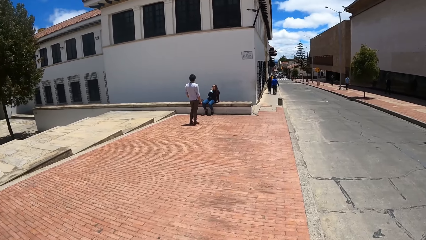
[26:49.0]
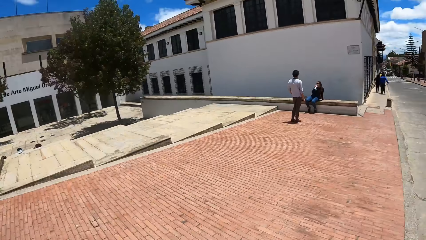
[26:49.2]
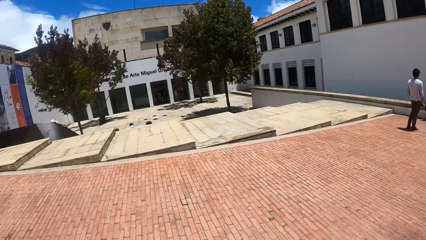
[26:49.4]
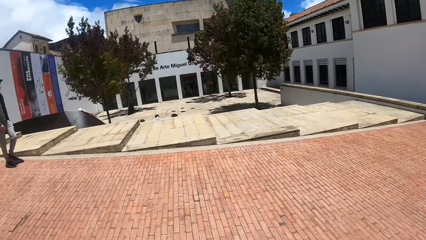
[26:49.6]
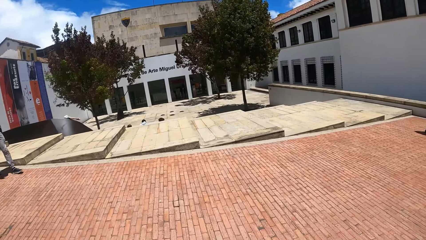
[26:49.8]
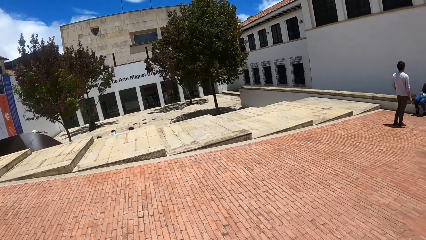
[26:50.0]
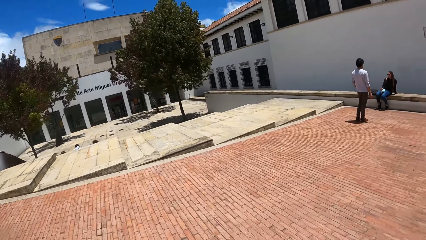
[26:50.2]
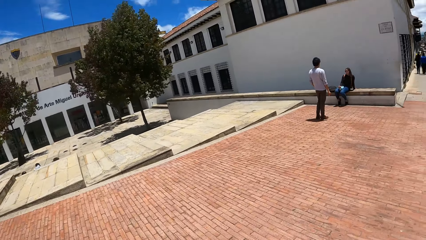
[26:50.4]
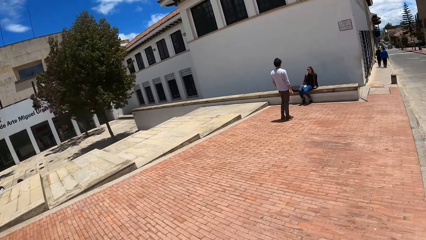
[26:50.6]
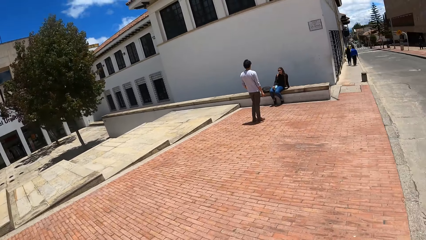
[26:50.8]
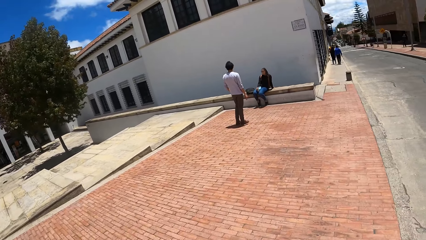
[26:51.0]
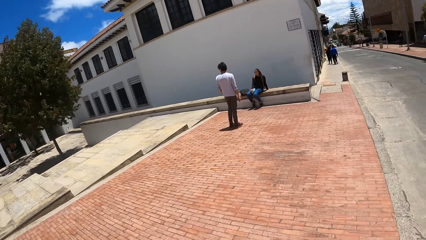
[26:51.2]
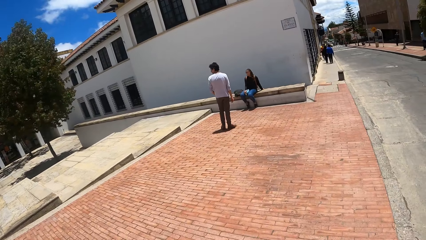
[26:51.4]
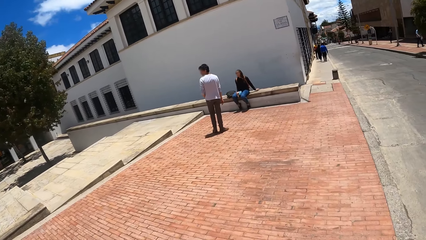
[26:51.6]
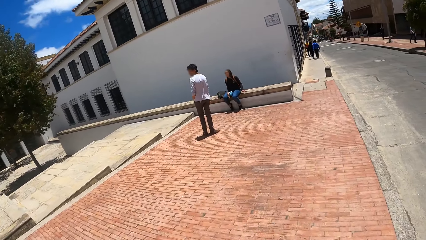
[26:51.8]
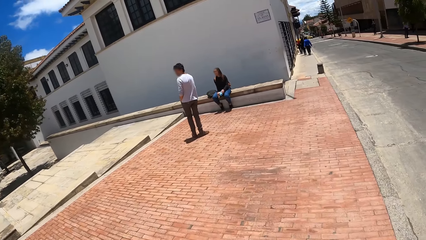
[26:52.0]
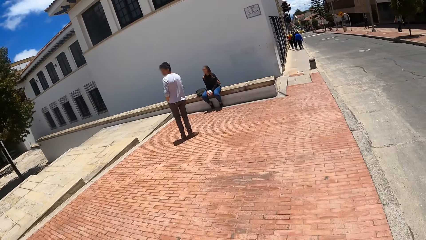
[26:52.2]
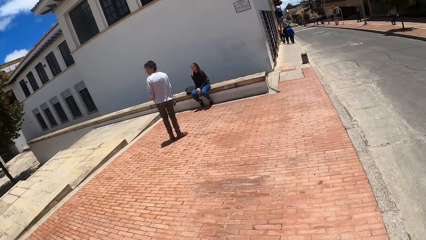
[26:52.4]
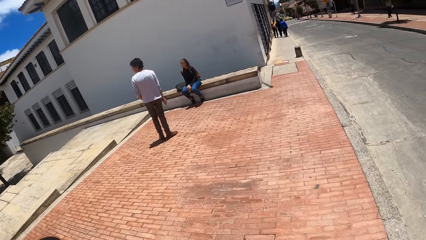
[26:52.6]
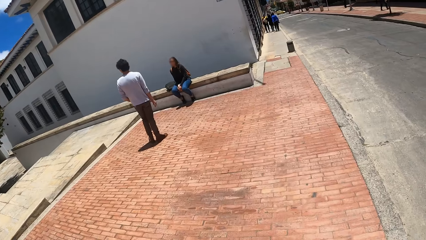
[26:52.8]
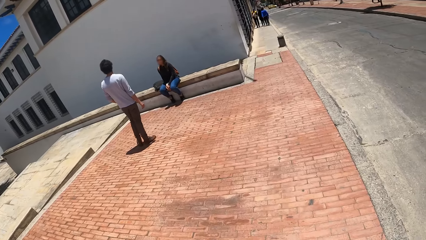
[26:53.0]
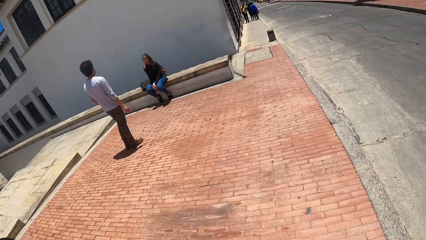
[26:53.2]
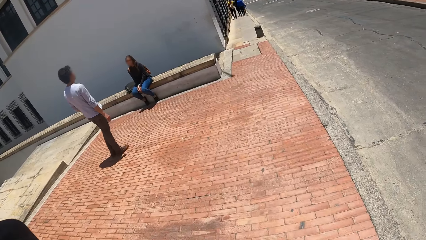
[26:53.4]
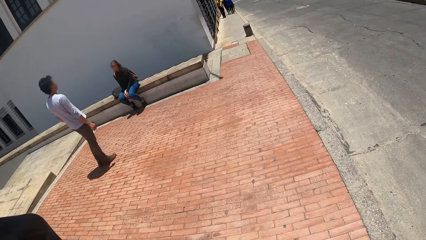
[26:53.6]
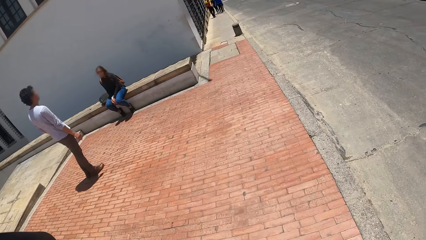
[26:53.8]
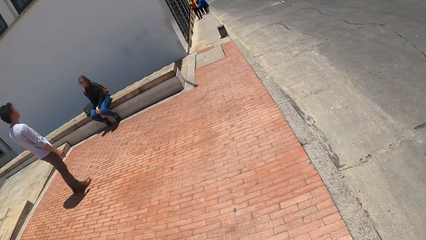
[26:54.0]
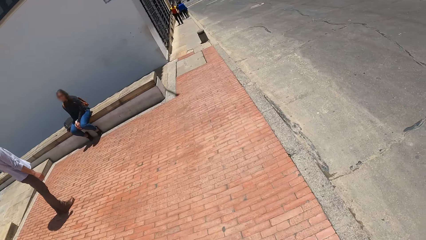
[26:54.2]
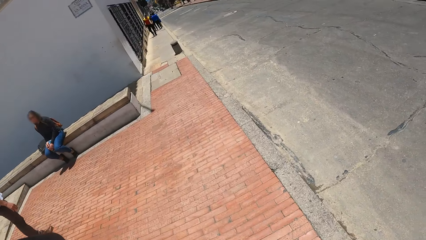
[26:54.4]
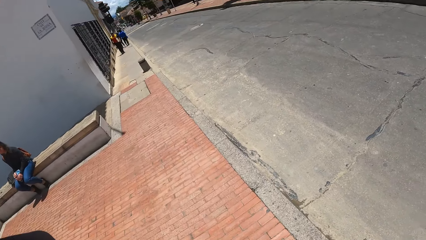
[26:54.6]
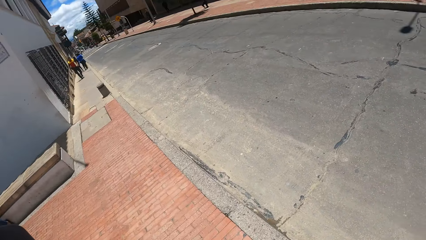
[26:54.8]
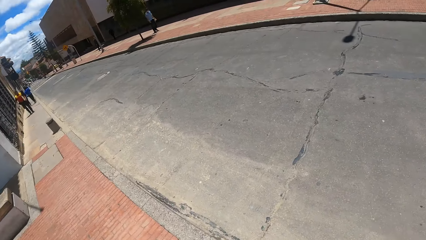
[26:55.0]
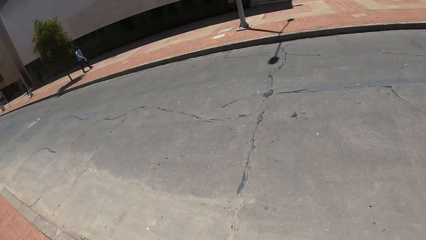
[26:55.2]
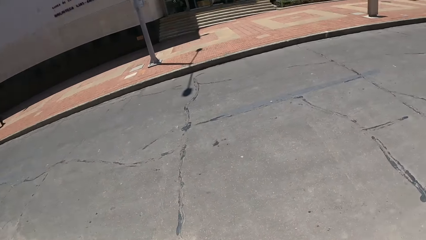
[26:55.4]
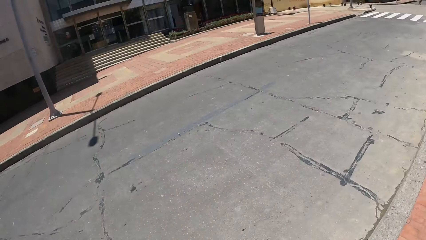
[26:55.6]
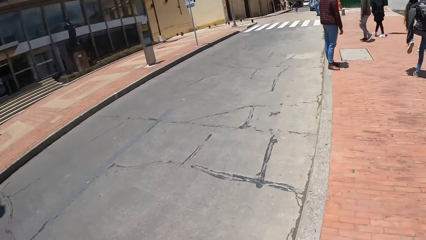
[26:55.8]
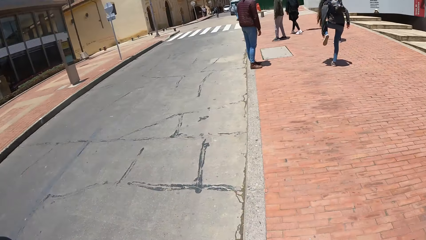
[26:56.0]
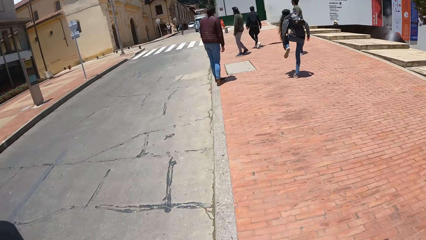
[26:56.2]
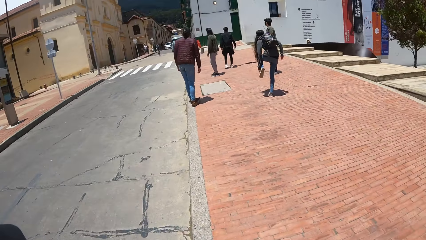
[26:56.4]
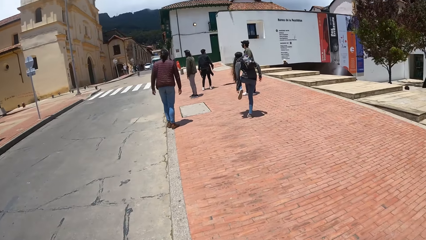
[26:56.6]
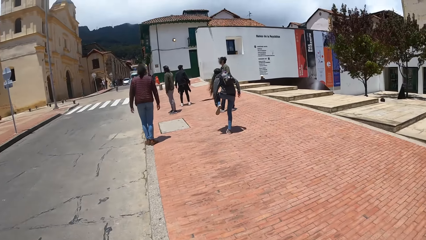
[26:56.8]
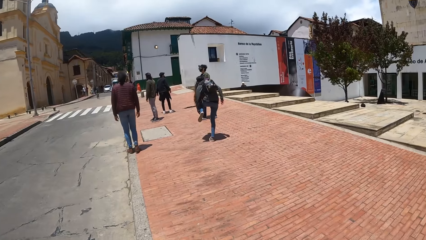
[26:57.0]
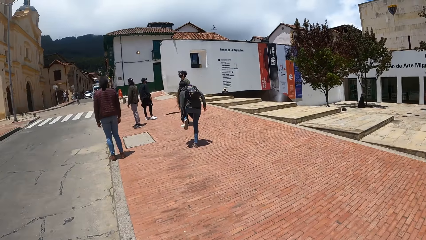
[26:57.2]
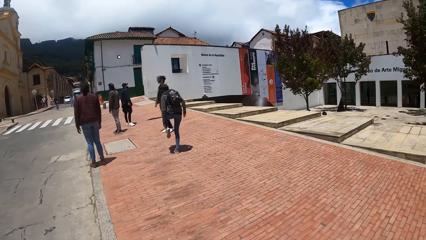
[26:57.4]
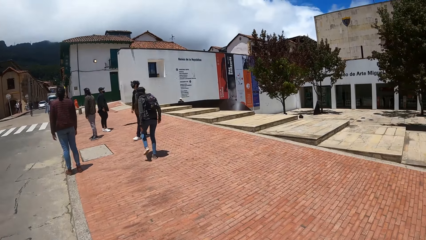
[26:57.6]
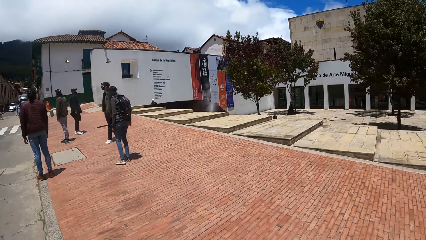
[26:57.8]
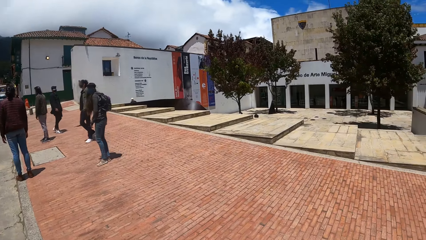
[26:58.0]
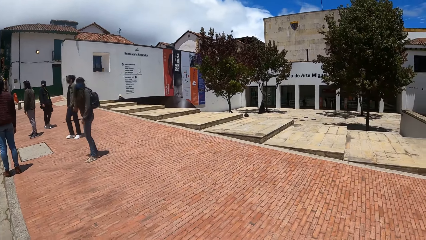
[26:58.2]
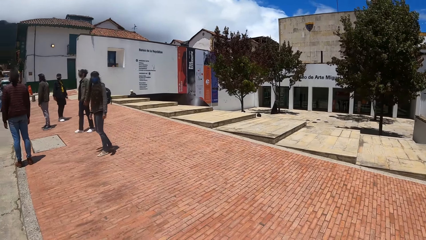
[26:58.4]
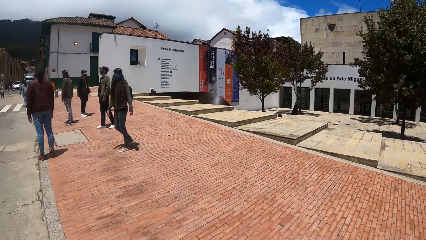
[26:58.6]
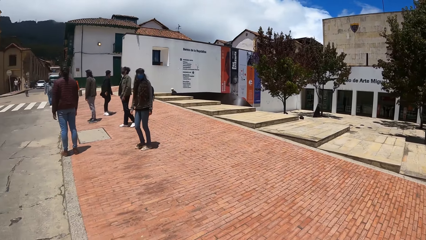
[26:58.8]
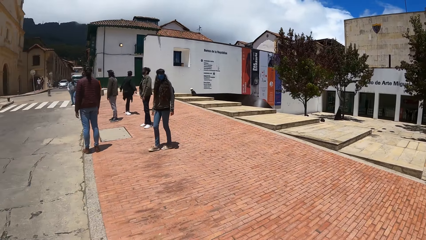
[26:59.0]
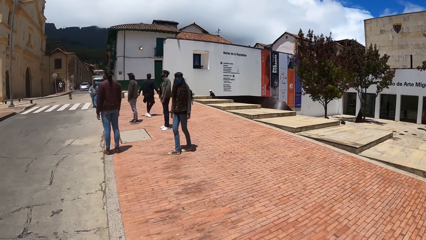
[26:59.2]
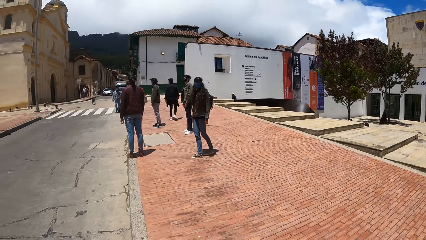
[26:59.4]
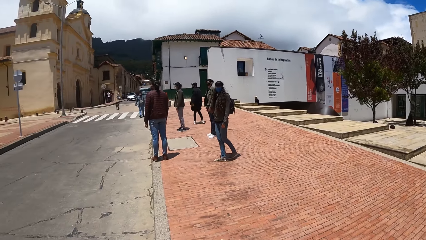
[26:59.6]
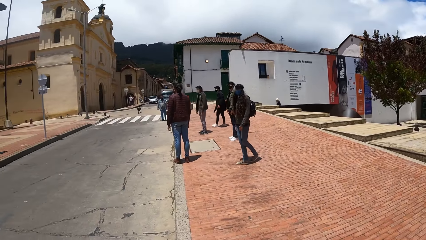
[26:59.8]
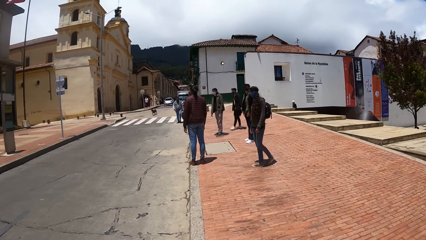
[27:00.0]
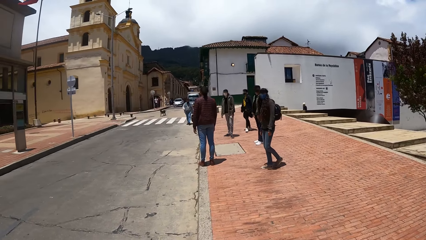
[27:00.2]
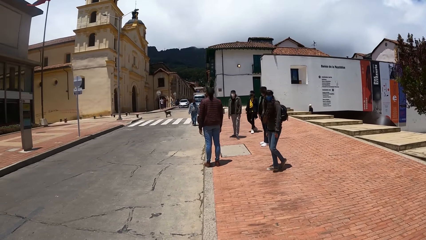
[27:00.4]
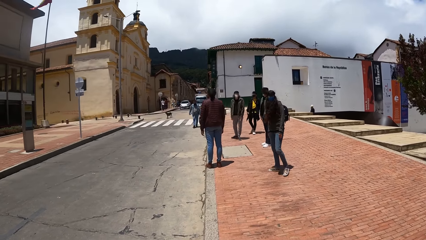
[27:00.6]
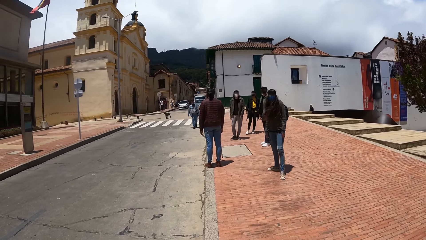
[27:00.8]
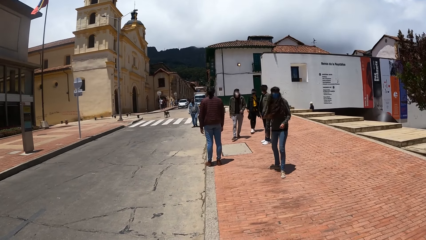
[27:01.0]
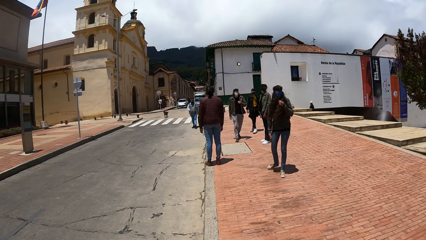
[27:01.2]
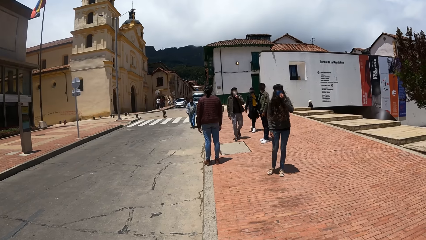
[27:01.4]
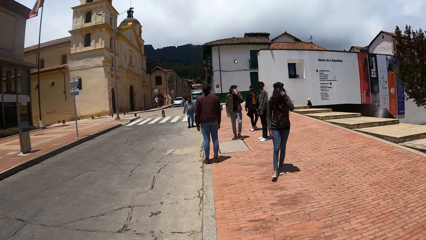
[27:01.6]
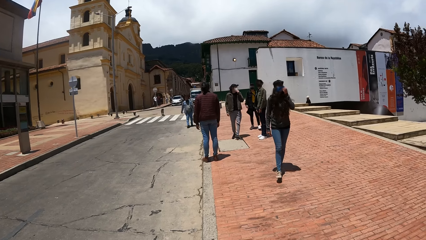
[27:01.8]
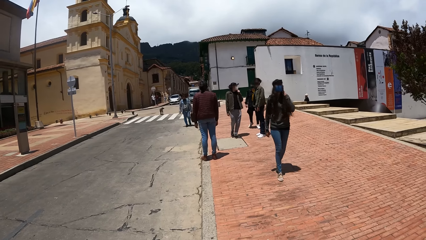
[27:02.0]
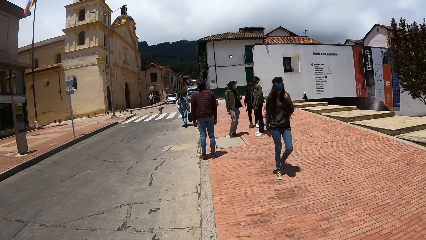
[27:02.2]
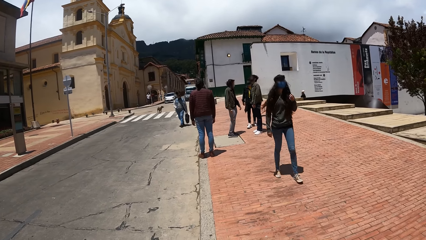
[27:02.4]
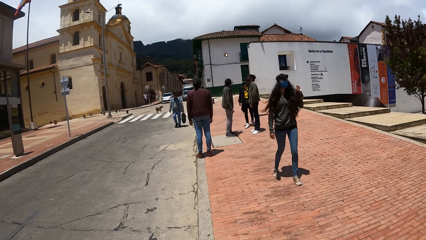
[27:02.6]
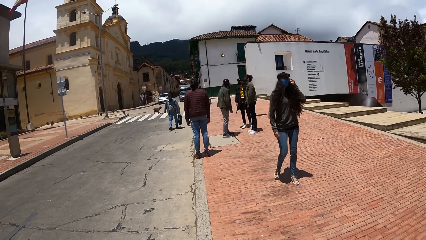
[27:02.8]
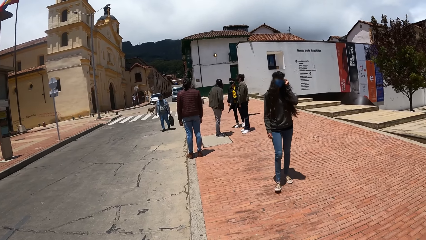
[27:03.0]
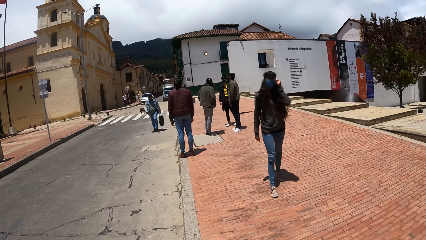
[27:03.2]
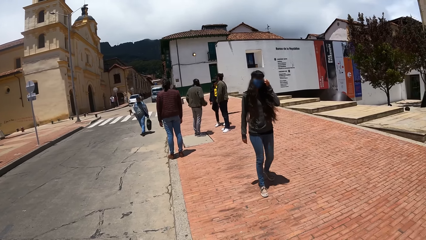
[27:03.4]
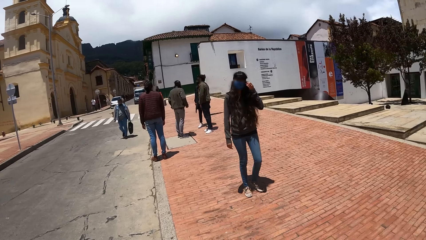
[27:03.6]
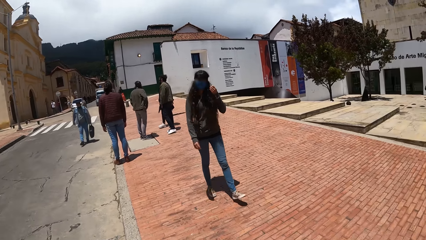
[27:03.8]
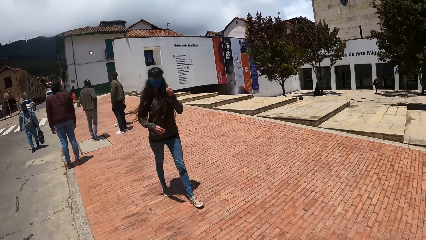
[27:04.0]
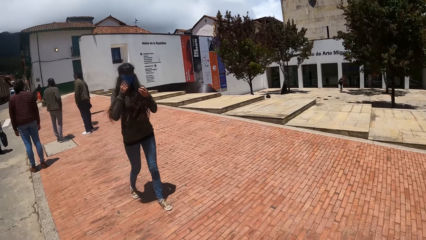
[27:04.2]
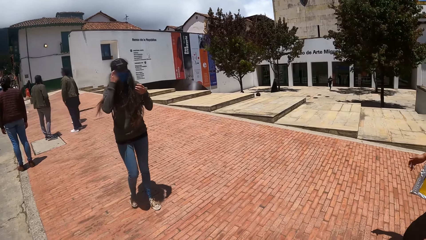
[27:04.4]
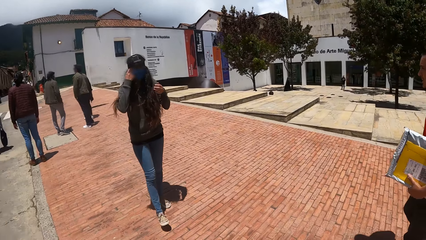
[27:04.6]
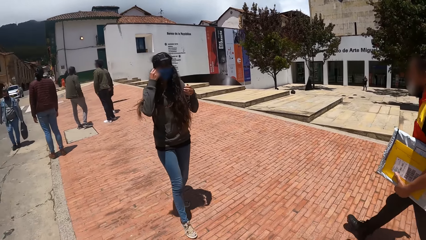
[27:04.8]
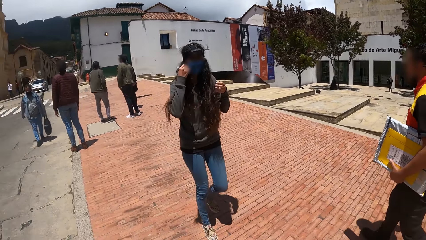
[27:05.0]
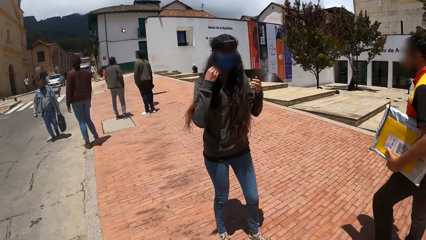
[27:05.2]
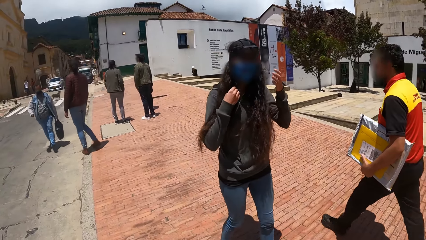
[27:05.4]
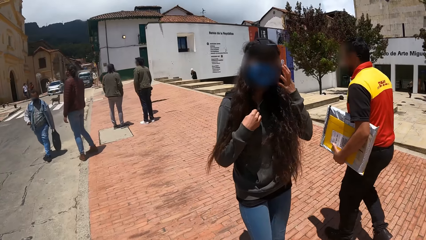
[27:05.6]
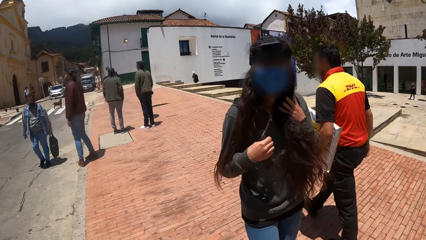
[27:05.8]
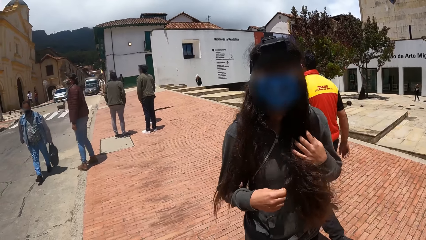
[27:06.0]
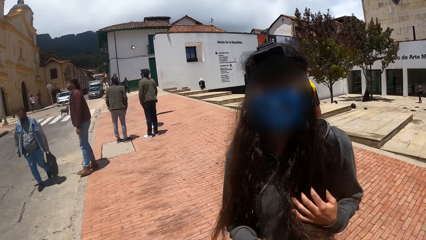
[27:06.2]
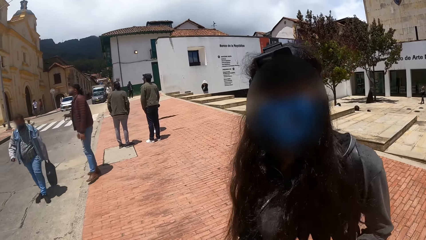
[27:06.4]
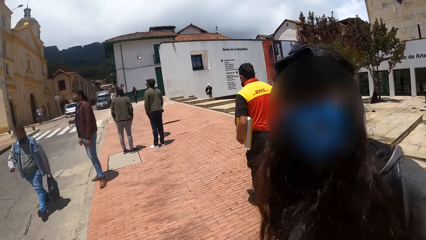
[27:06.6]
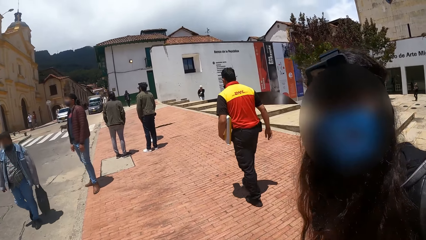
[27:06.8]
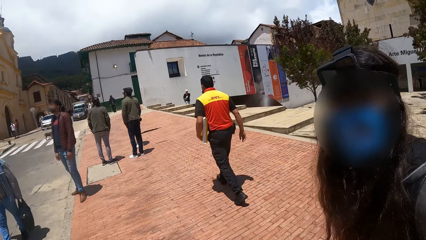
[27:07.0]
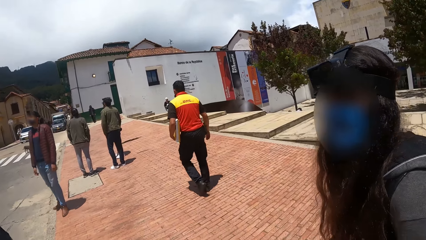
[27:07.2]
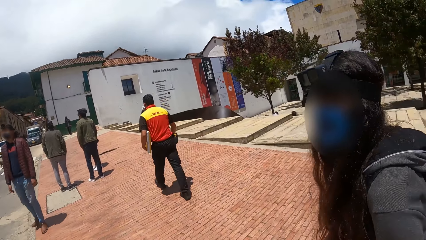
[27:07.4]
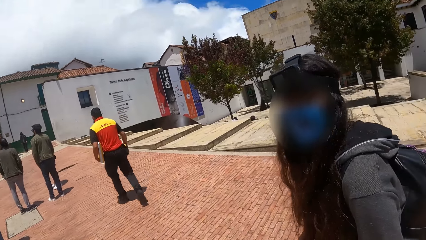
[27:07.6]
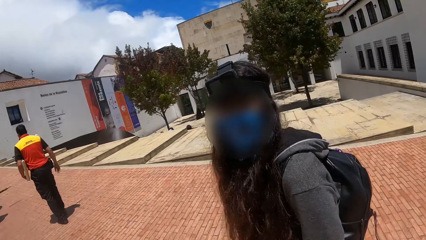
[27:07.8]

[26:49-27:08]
The camera wearer converses with a person.
